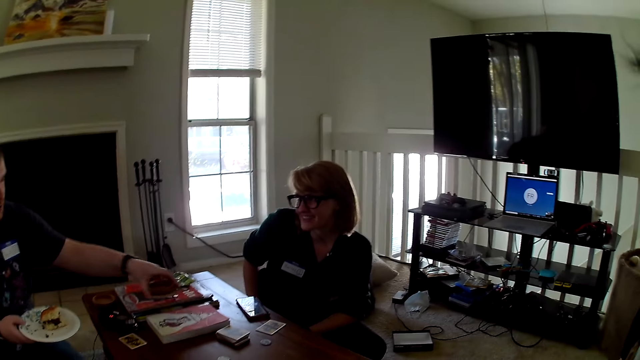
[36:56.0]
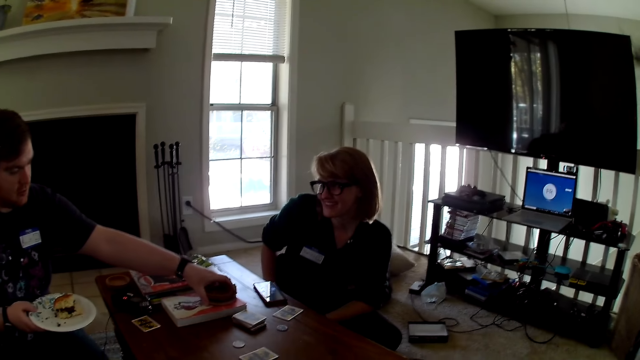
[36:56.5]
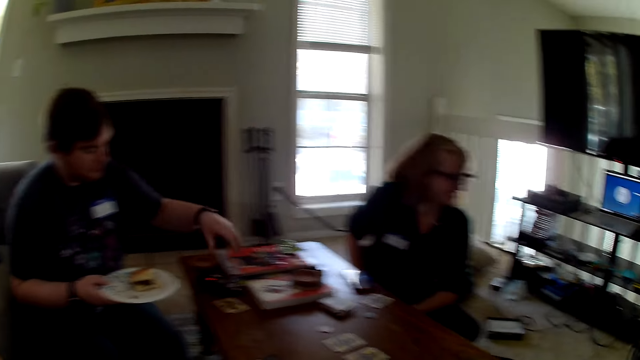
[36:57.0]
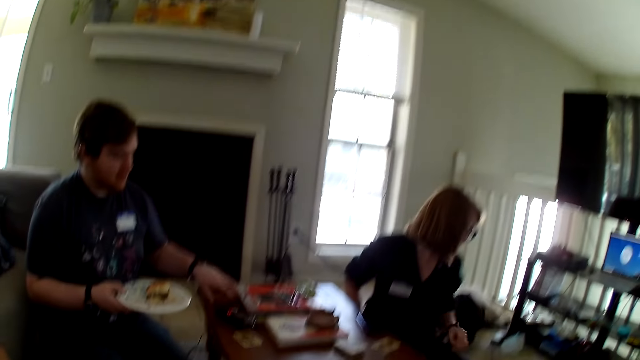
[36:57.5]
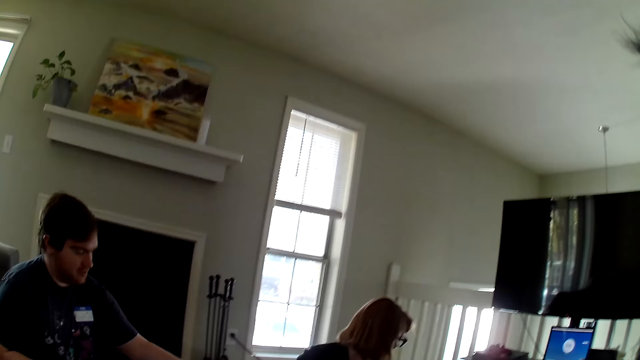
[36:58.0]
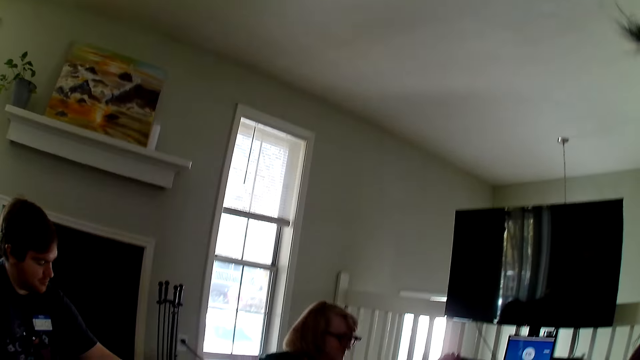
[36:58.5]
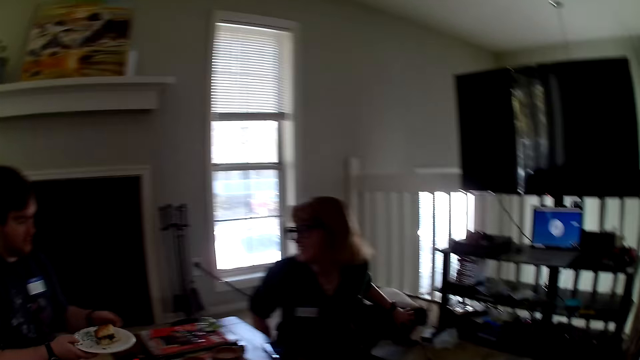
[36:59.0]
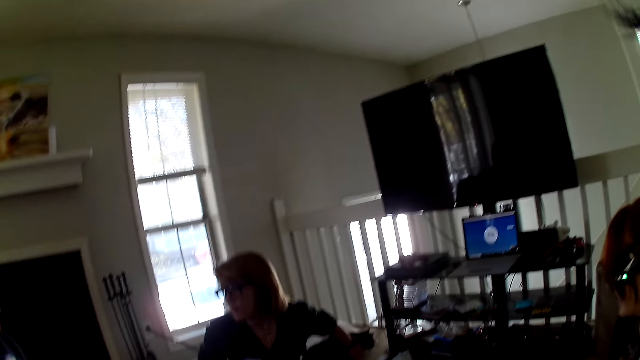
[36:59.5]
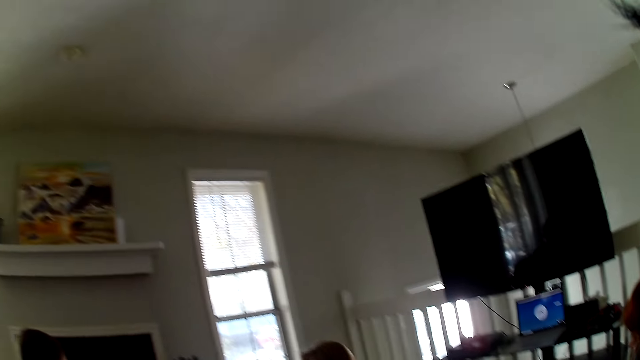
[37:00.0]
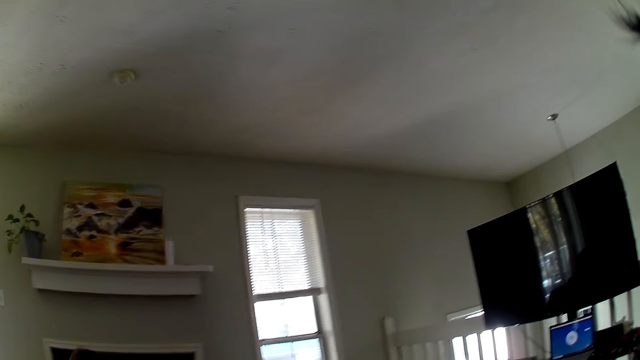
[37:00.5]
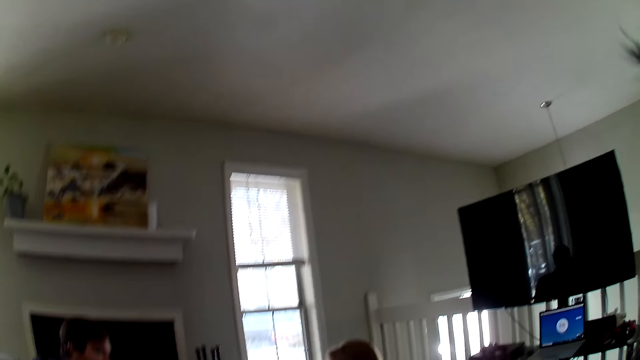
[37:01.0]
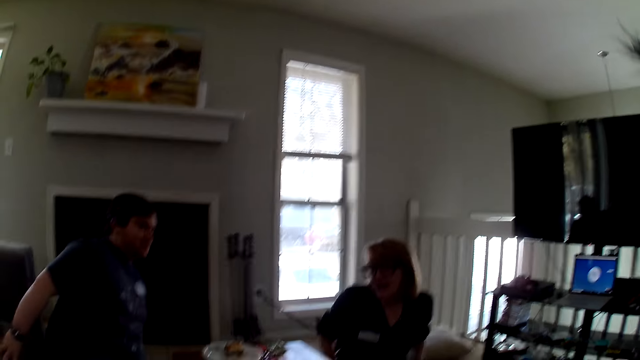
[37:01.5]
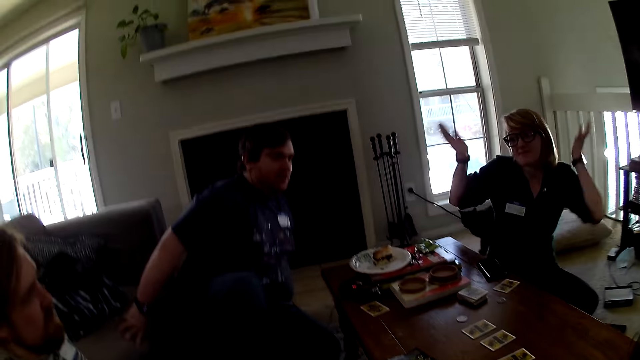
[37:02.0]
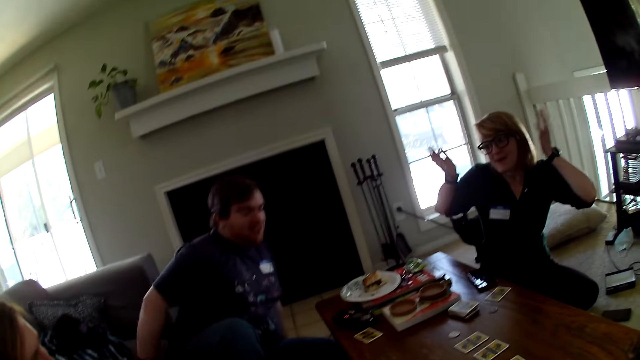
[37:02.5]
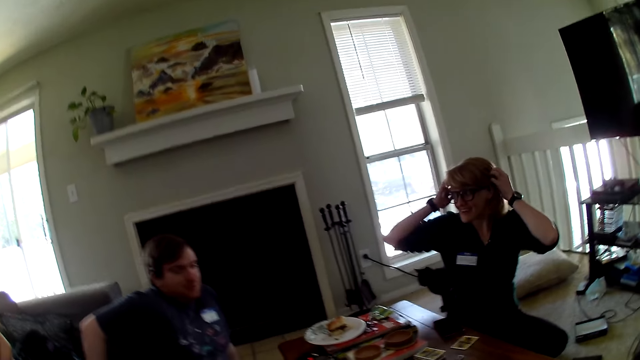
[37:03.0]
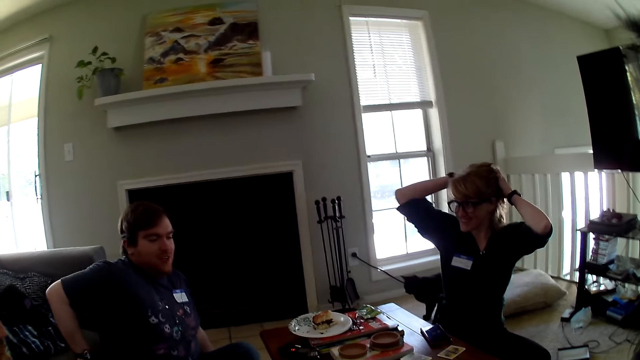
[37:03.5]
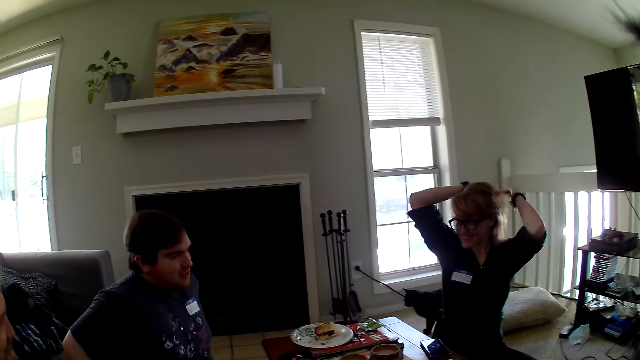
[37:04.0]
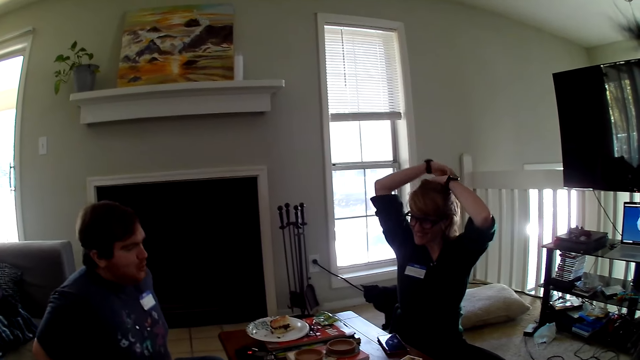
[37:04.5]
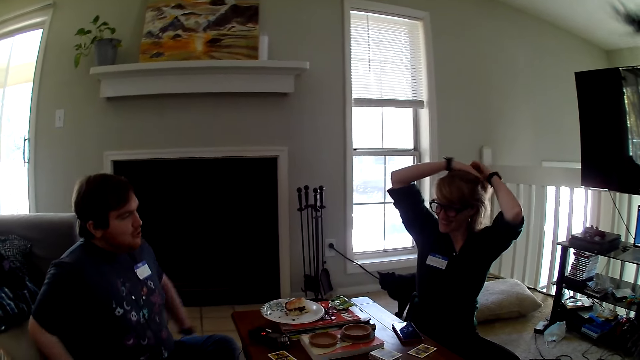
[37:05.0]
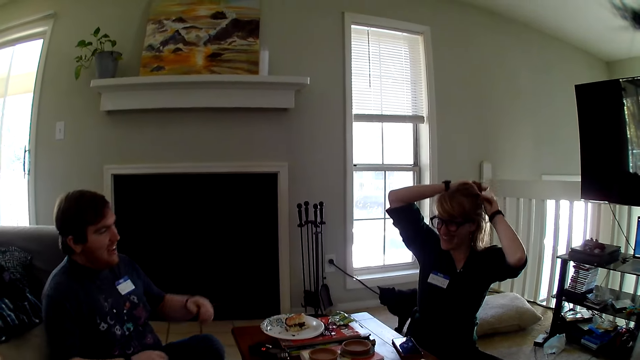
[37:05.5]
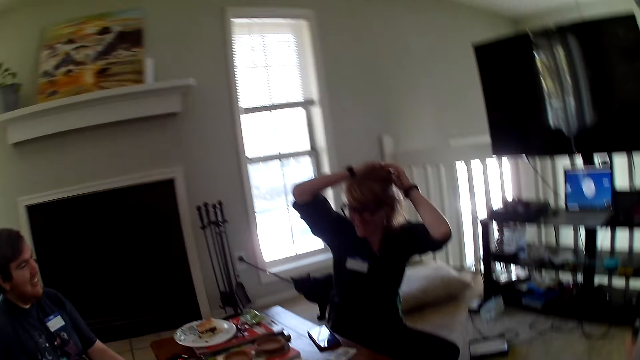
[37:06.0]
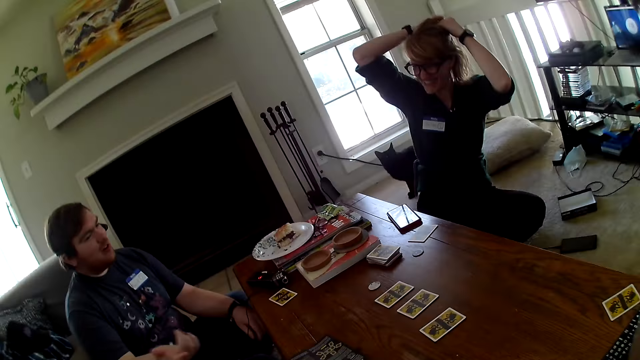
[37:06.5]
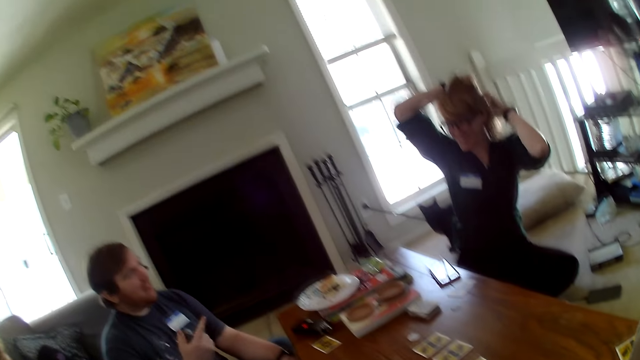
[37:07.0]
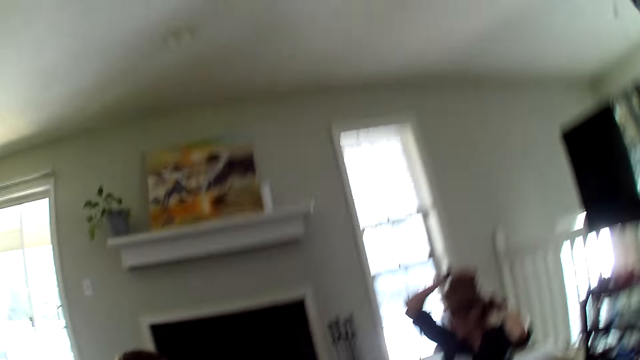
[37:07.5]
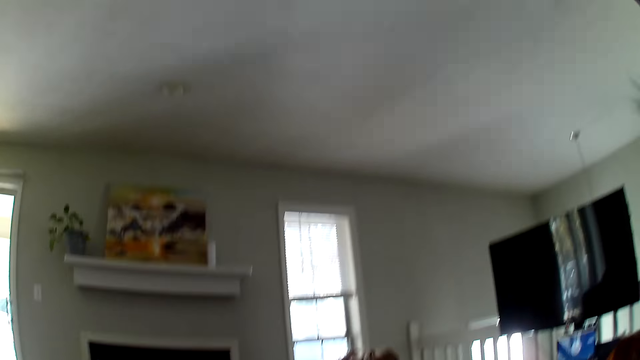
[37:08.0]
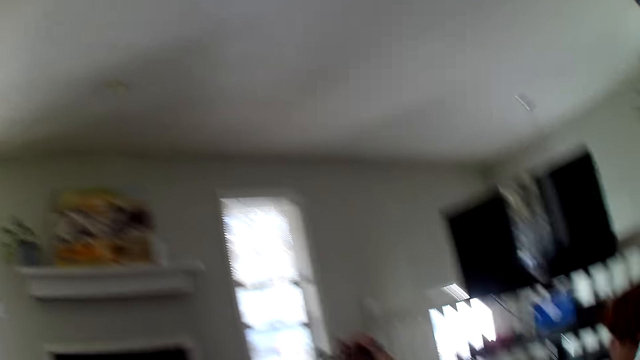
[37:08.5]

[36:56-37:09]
A man puts something on the table. A woman moves the hand. The woman makes hair.

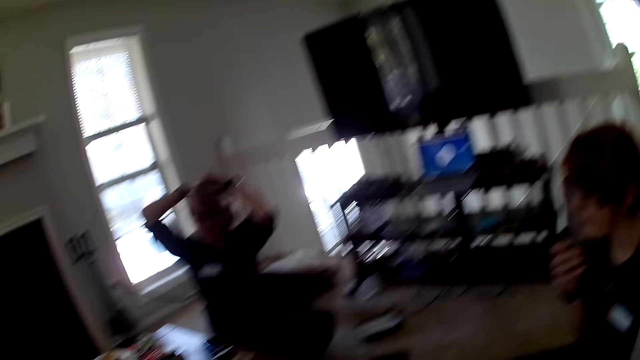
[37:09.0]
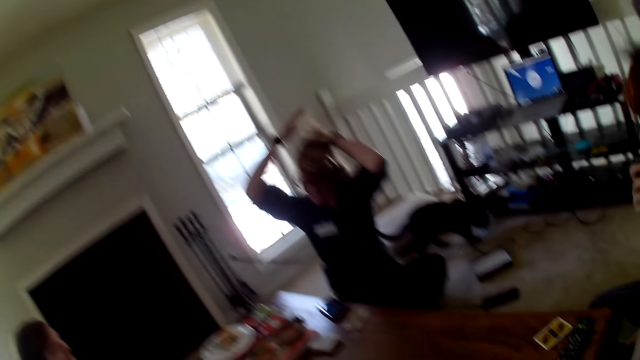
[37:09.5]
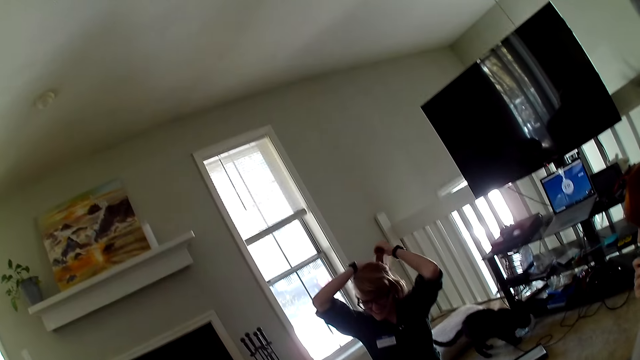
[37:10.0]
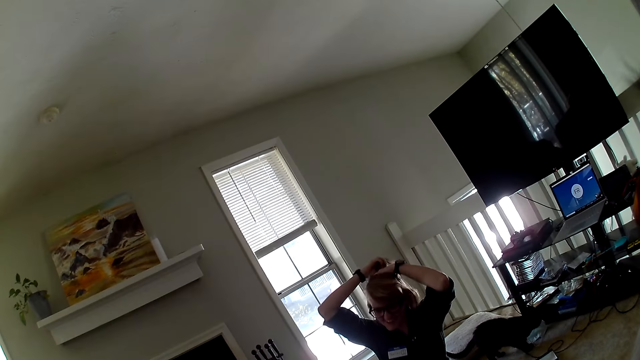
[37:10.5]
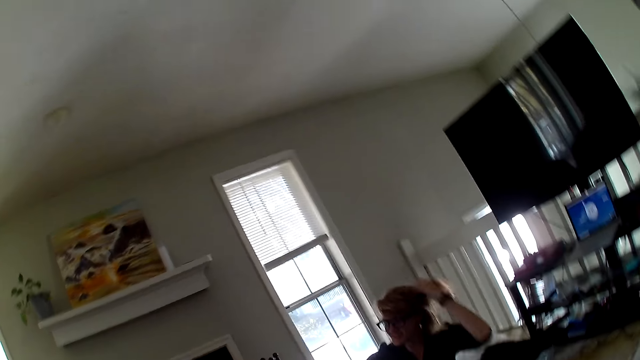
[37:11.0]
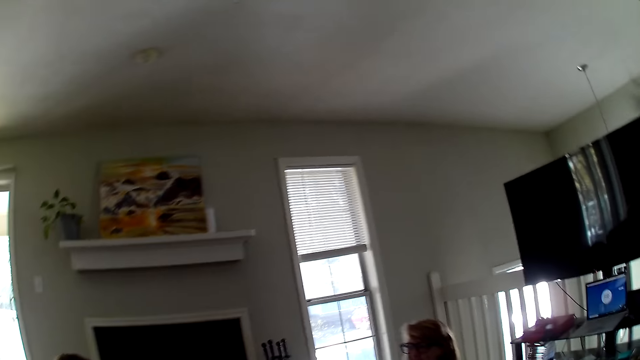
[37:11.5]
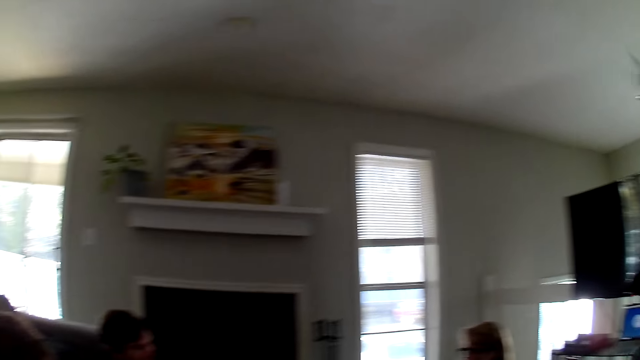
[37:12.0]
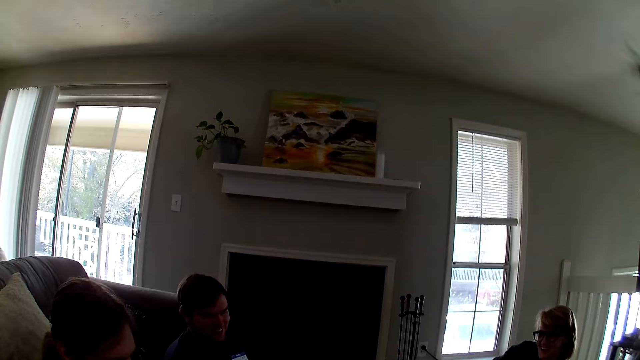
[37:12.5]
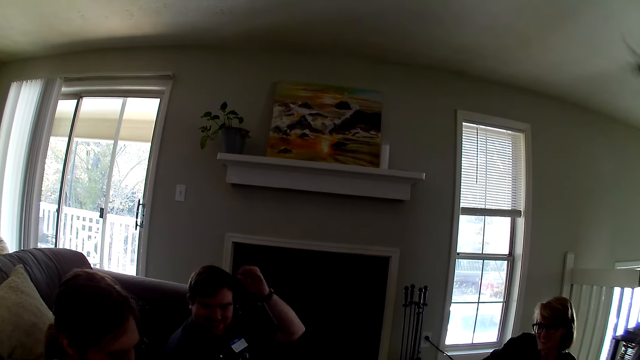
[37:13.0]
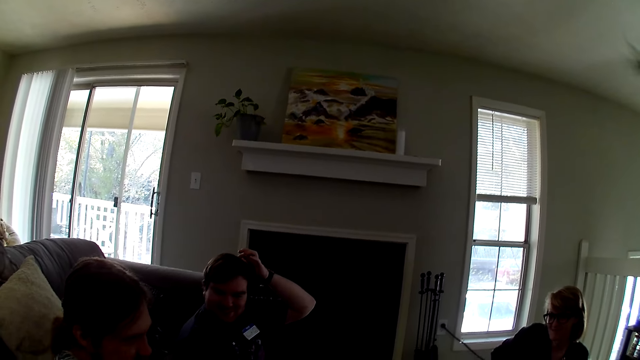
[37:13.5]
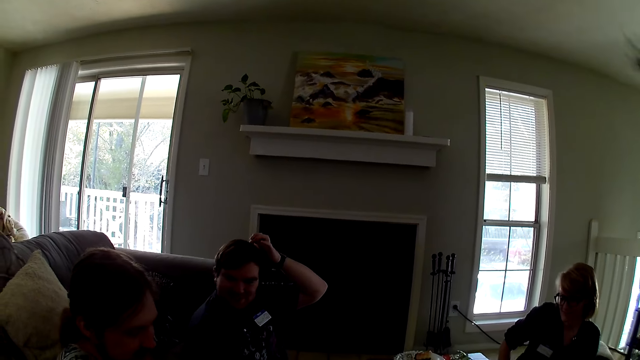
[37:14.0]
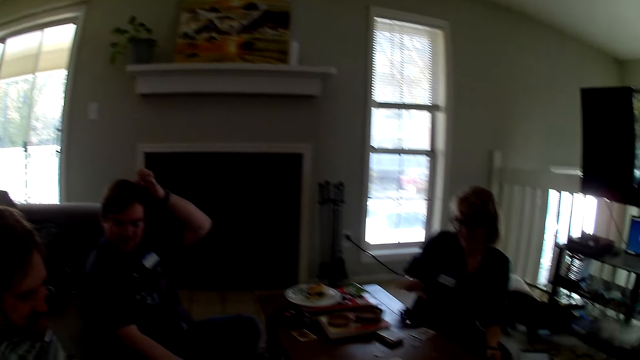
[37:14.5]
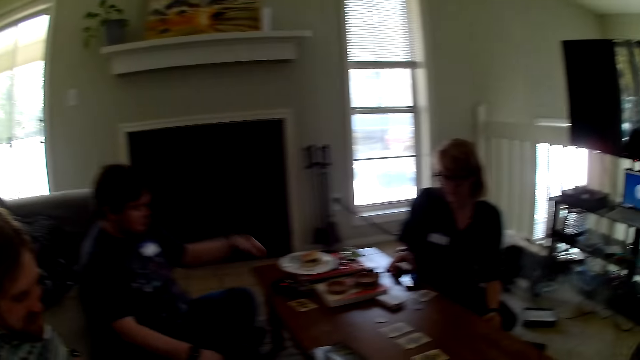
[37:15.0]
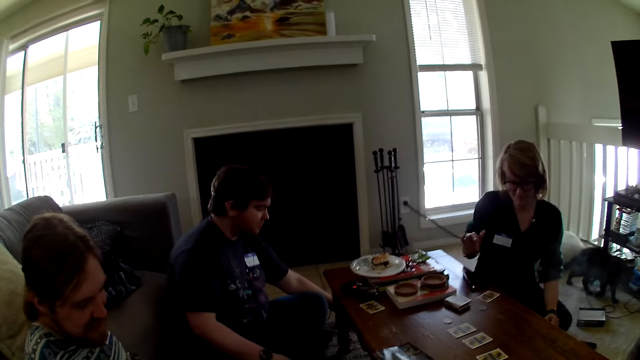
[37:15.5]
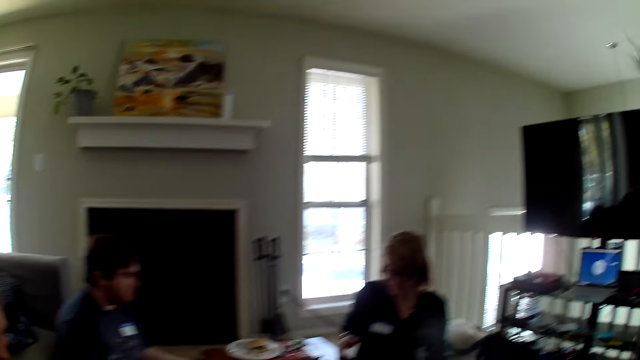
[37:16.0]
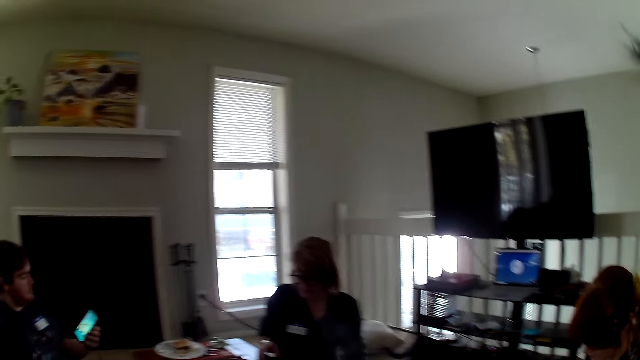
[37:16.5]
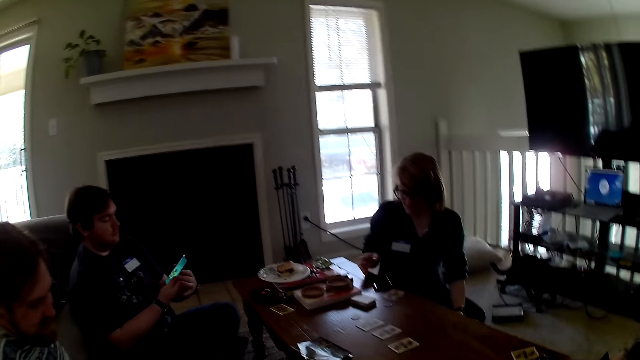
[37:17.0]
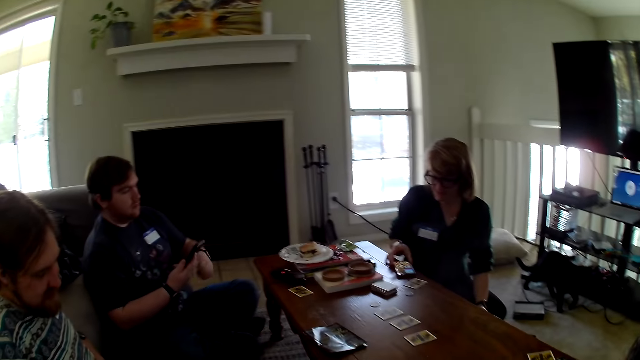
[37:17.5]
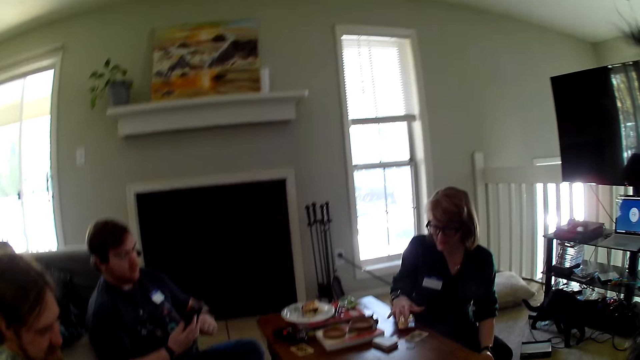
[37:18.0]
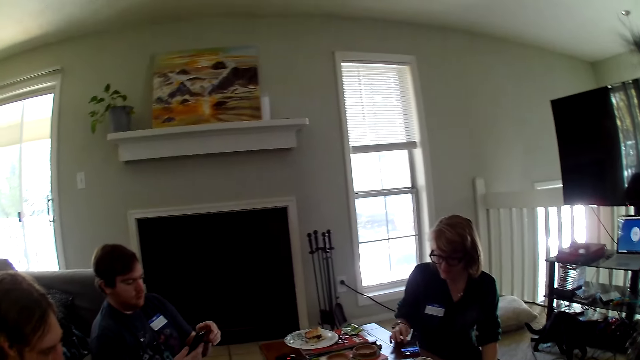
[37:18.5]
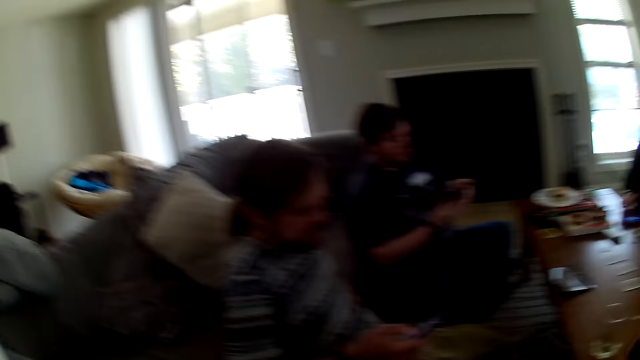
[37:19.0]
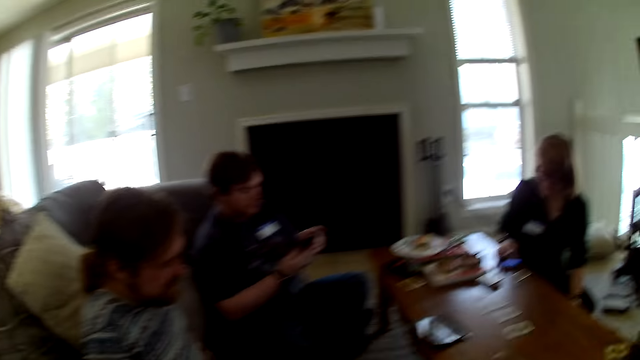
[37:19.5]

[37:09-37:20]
A man touches the head. A man operates a phone. A woman operates the phone.
